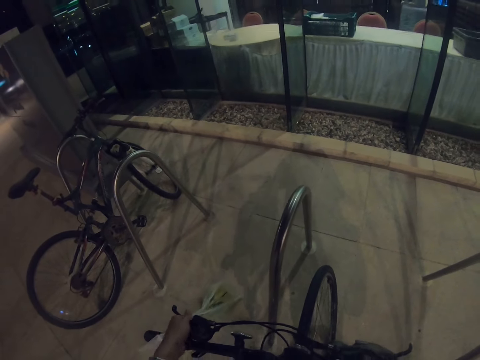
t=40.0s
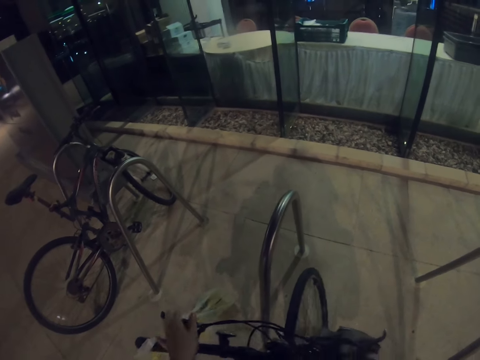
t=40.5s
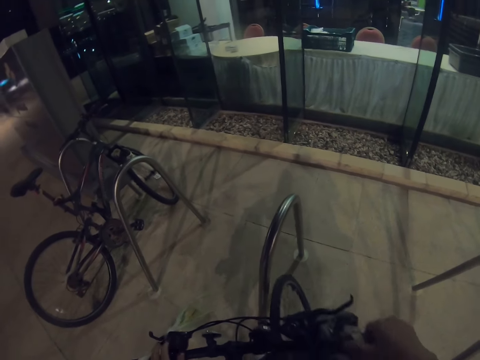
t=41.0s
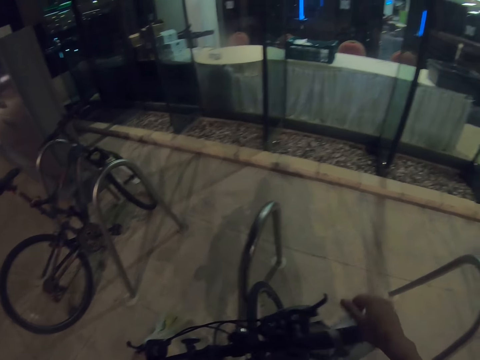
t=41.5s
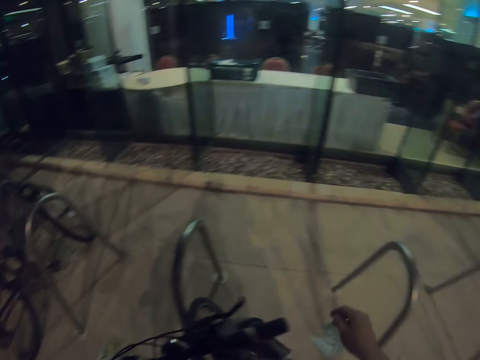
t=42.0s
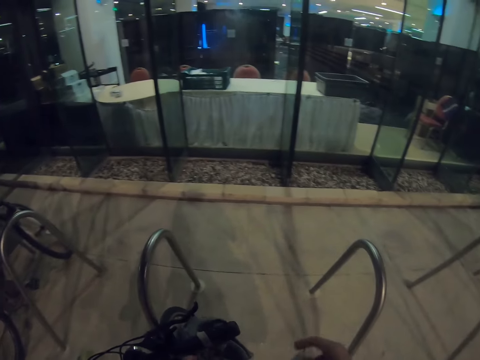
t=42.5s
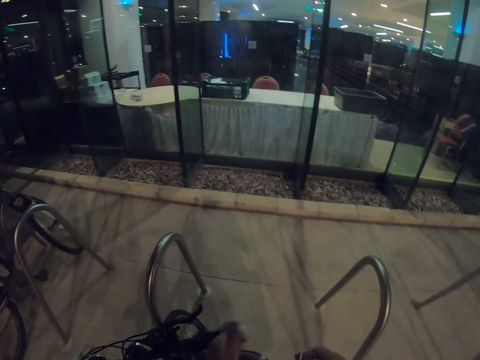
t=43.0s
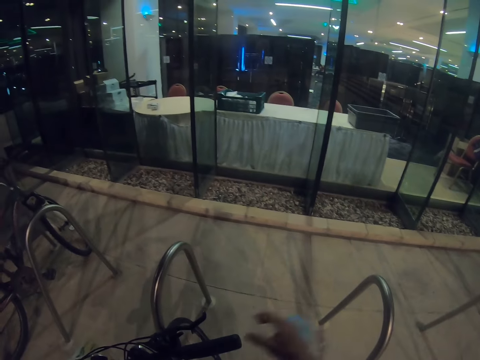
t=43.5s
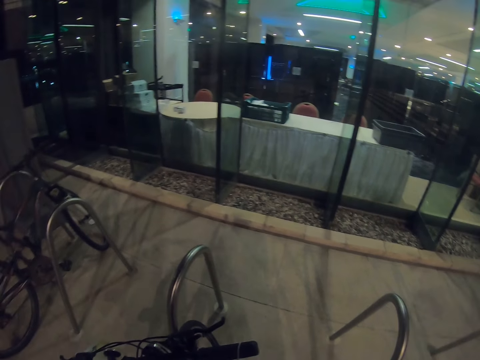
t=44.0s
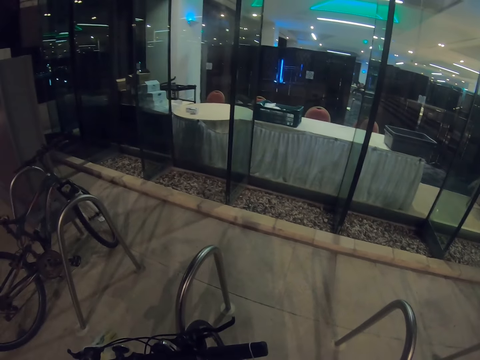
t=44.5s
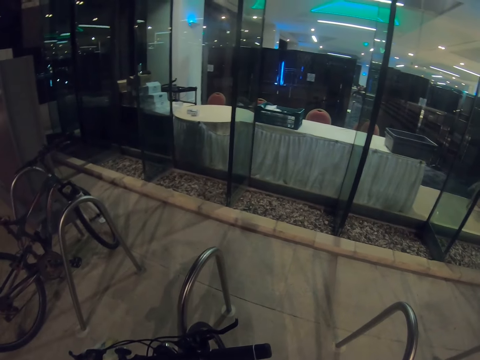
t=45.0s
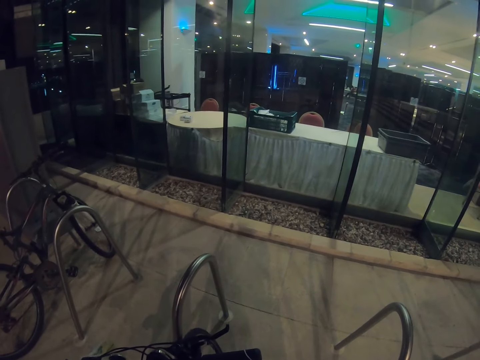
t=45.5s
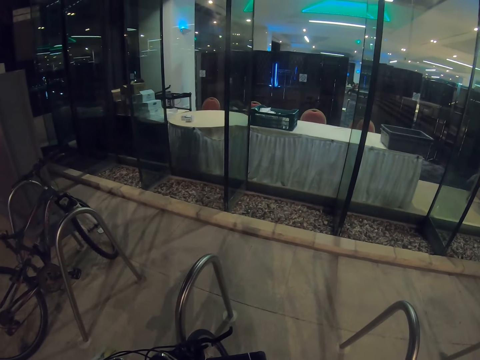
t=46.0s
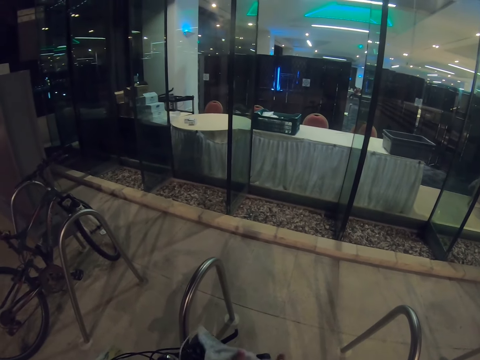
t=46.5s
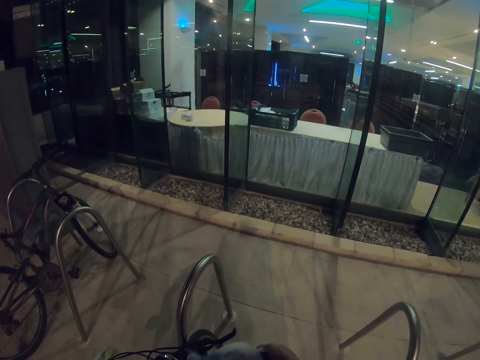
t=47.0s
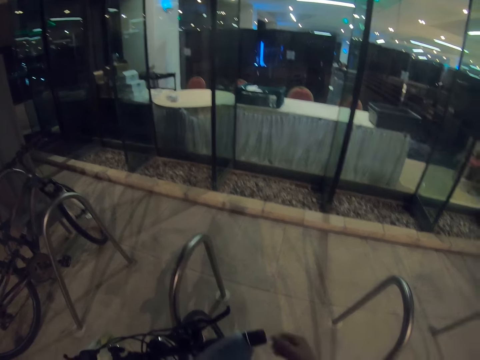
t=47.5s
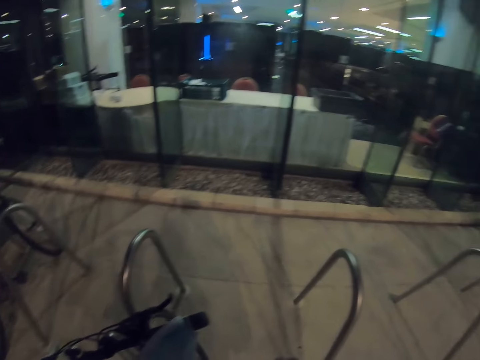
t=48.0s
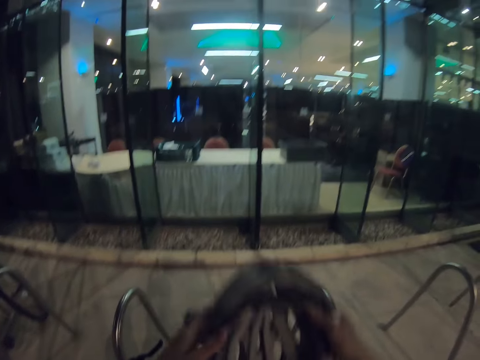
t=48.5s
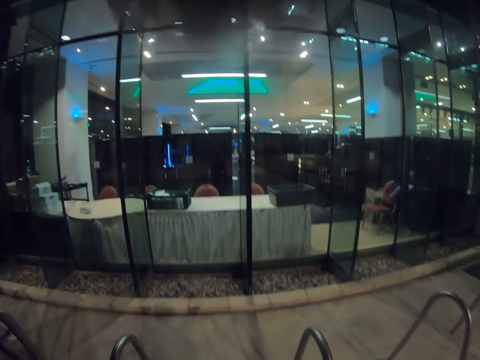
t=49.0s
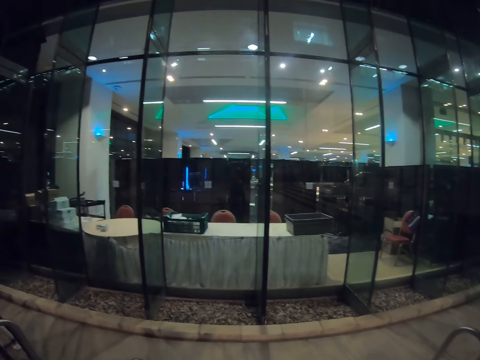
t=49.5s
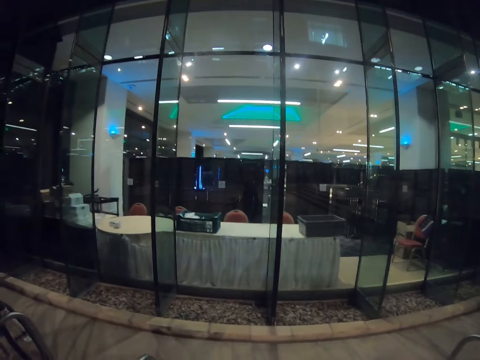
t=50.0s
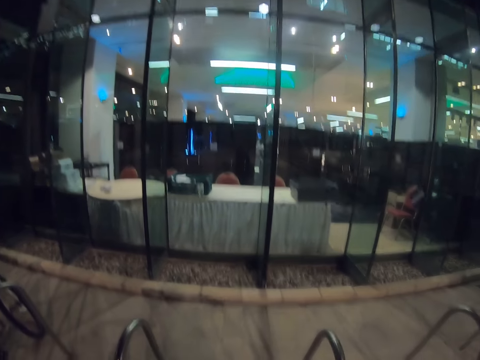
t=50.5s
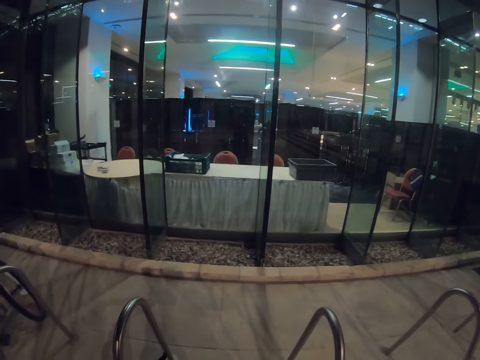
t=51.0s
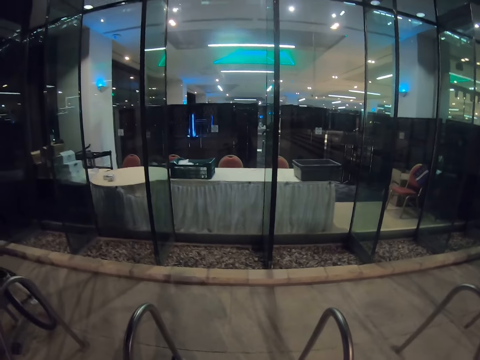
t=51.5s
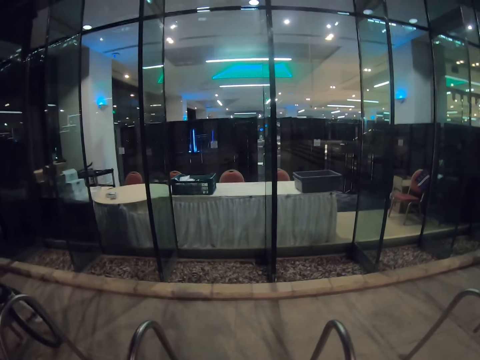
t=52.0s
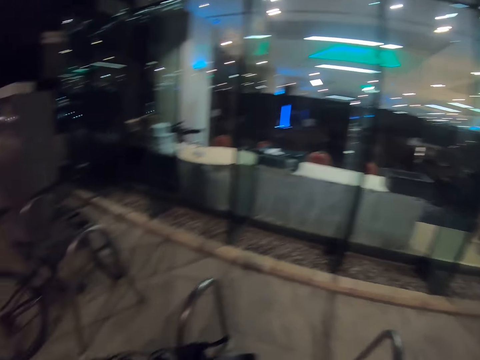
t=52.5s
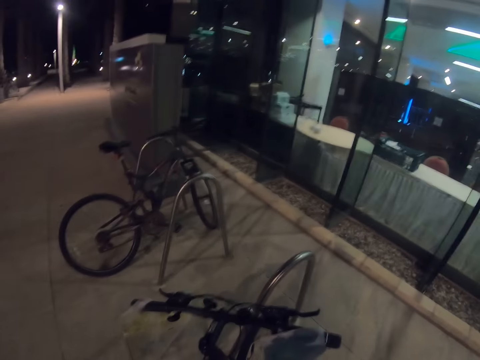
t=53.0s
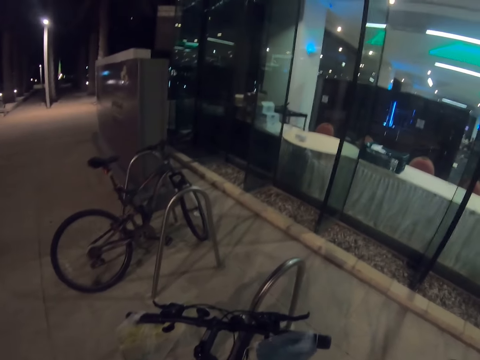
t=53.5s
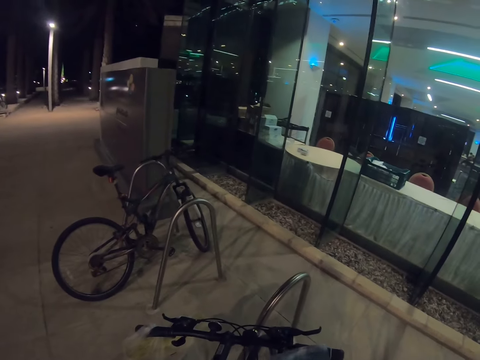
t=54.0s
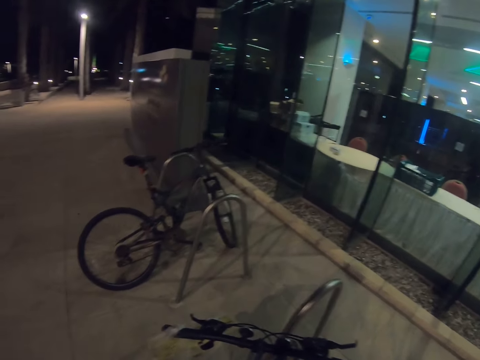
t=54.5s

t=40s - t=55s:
The camera wearer puts on the helmet with both his hands.

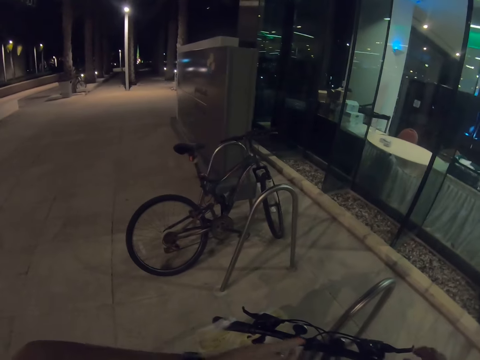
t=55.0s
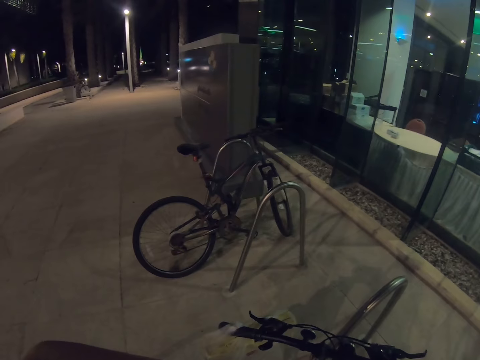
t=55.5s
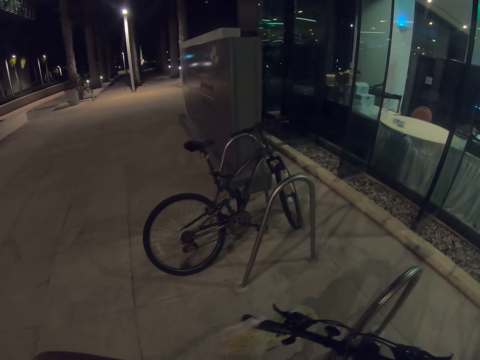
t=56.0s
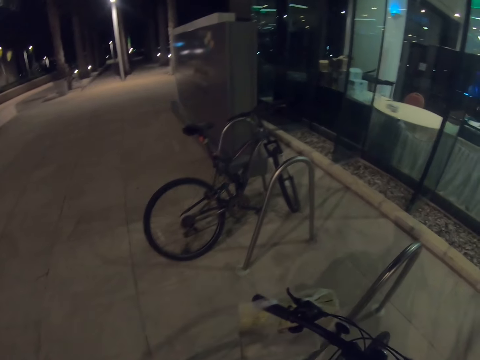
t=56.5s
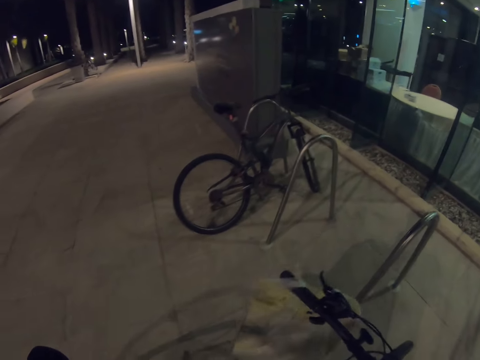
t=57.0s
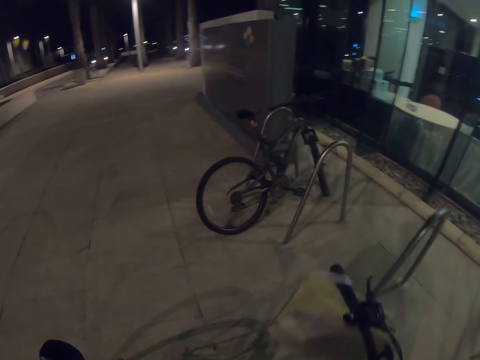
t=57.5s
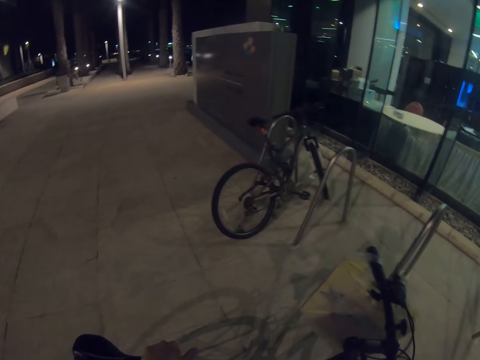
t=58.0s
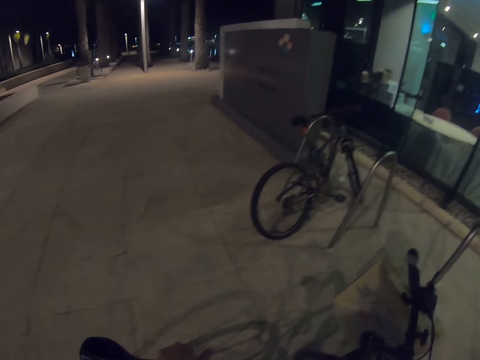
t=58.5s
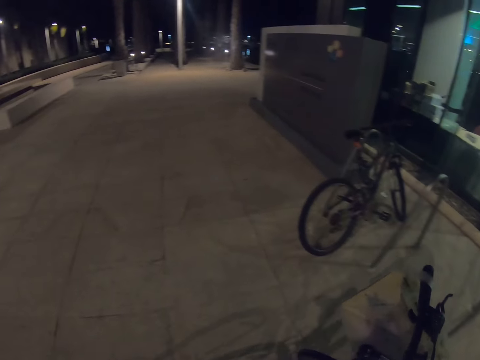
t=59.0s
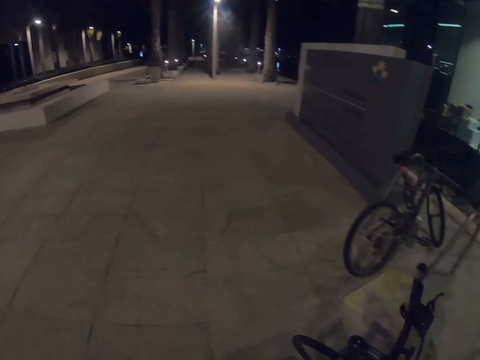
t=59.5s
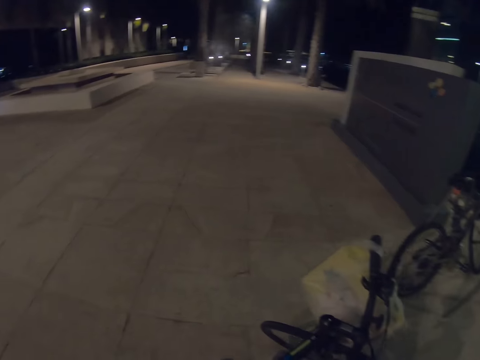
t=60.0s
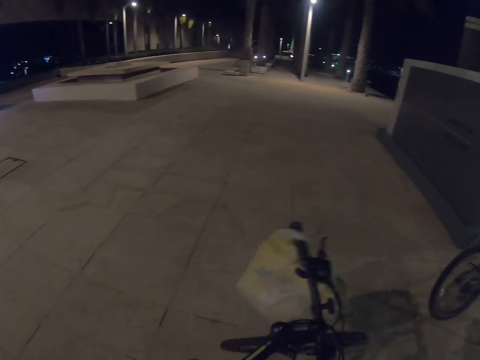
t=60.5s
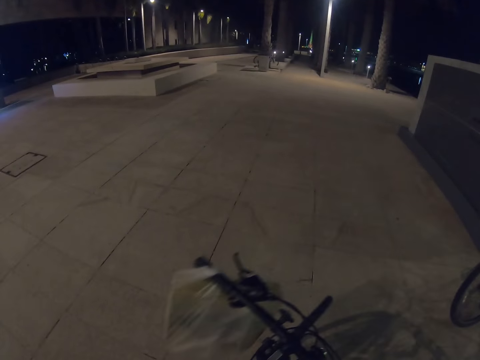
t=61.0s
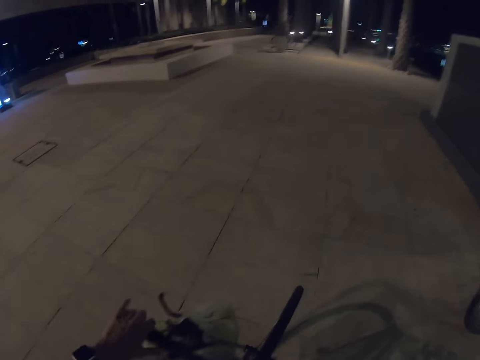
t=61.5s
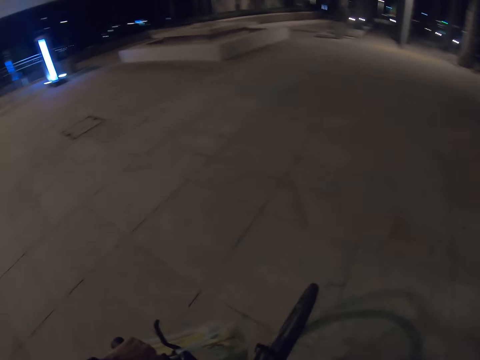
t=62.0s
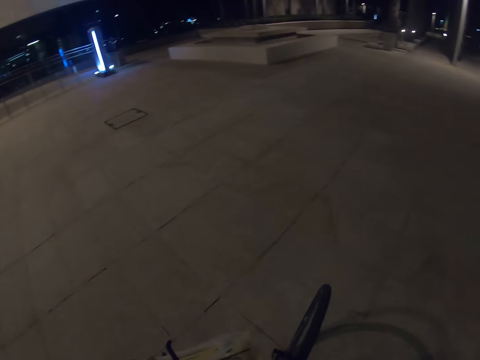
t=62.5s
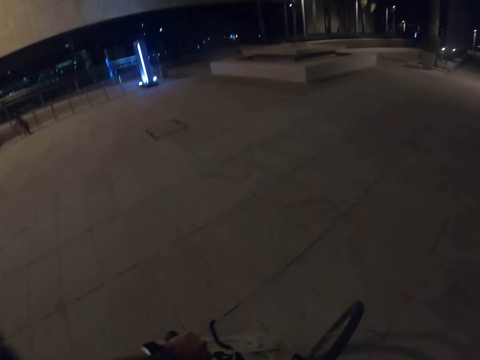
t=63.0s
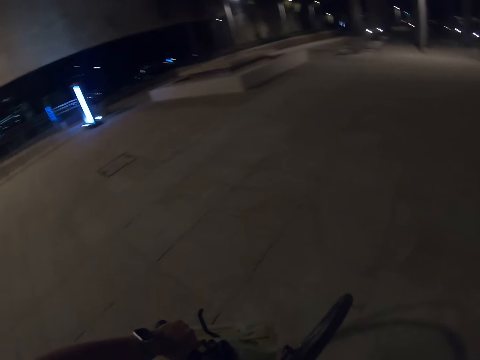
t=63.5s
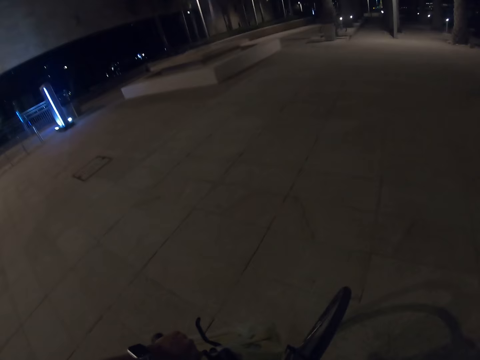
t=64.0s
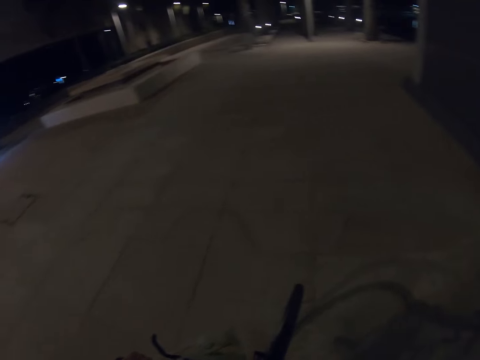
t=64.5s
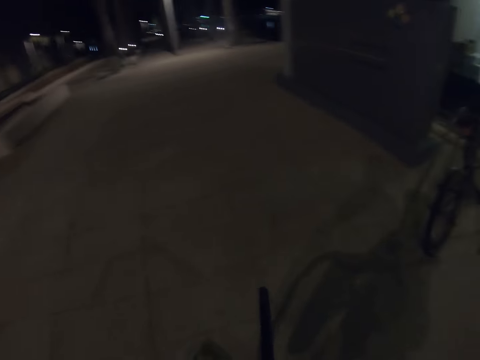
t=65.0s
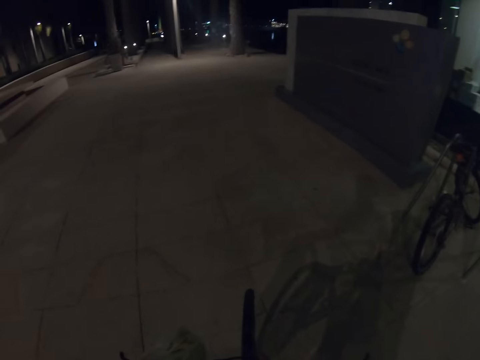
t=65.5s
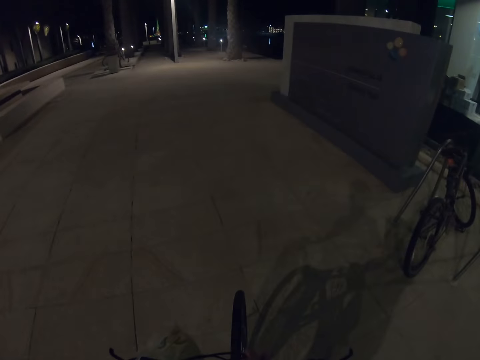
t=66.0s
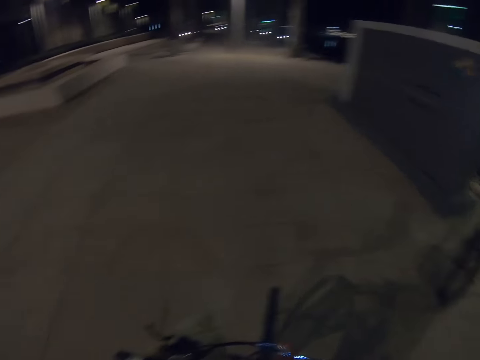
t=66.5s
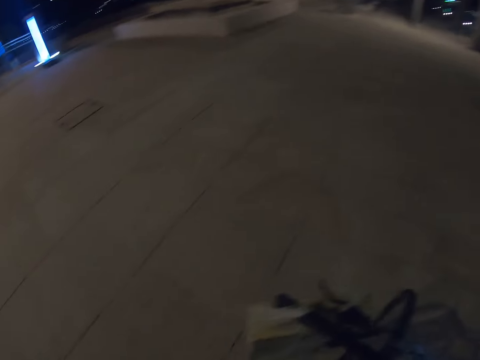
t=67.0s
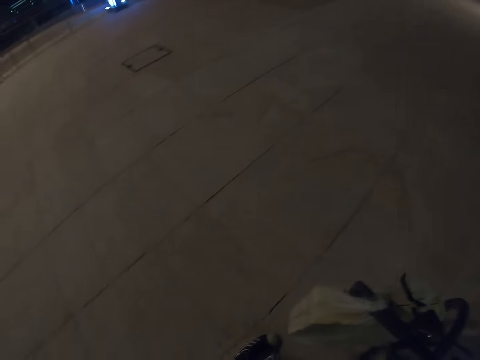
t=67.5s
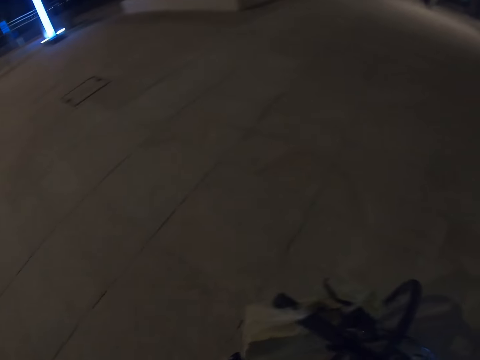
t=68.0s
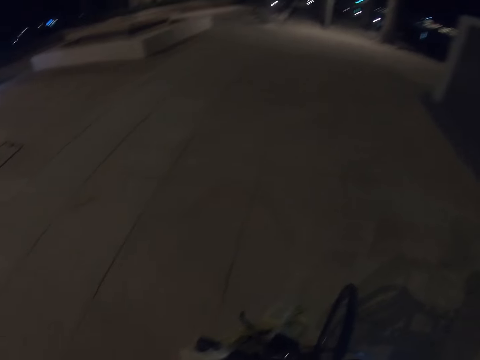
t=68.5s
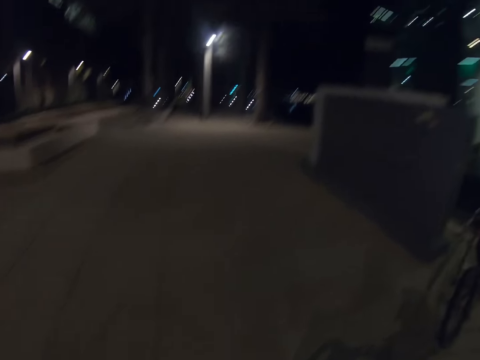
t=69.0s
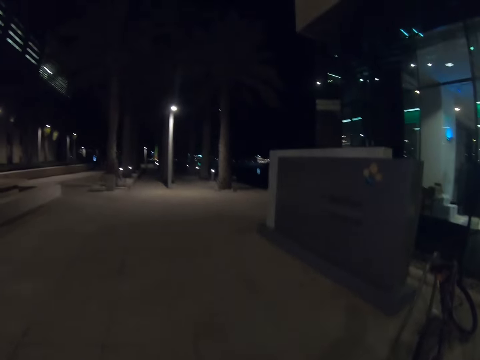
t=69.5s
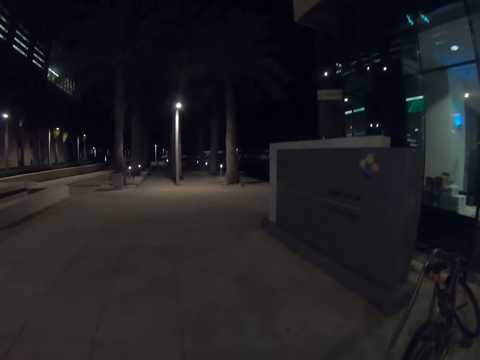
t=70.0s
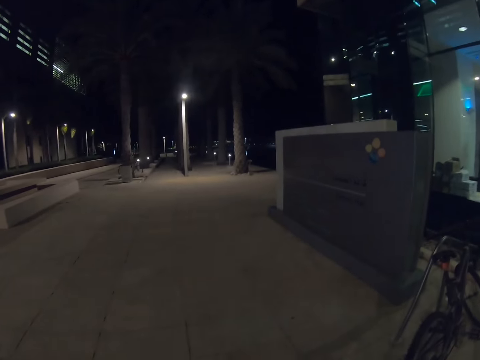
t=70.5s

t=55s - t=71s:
The camera wearer picks up the bicycle.
